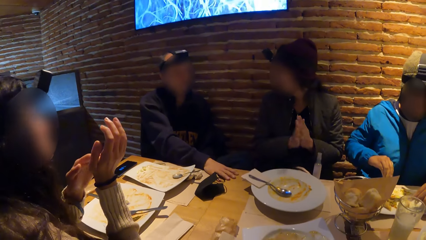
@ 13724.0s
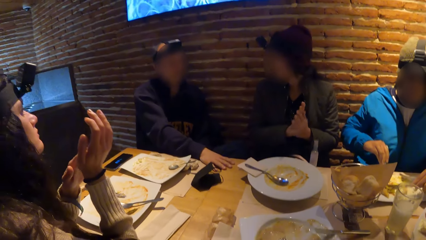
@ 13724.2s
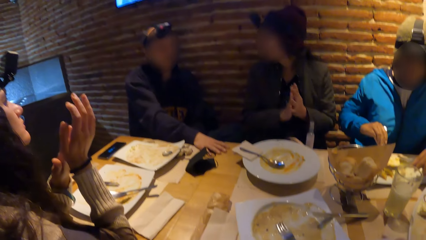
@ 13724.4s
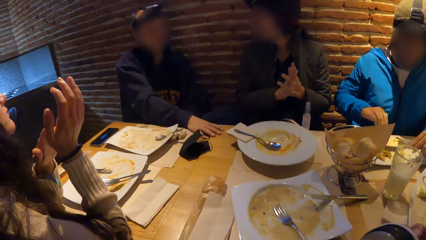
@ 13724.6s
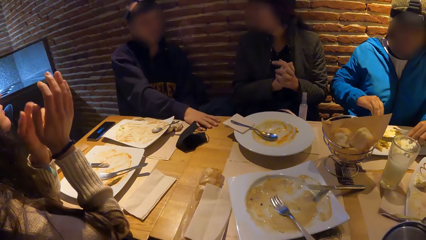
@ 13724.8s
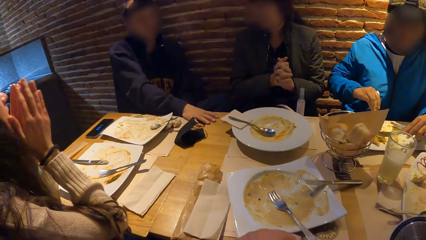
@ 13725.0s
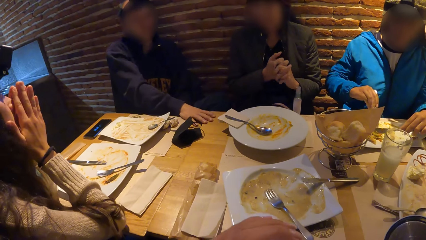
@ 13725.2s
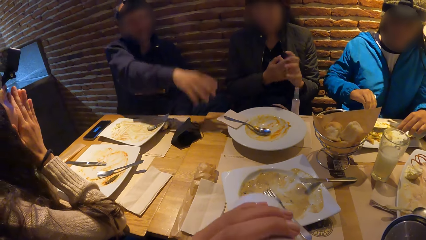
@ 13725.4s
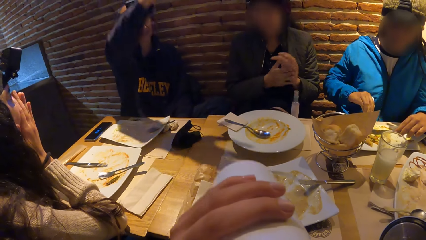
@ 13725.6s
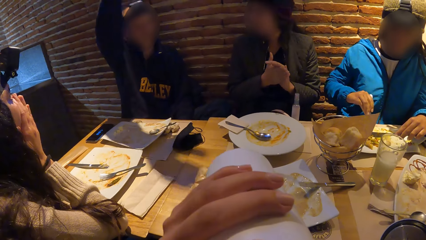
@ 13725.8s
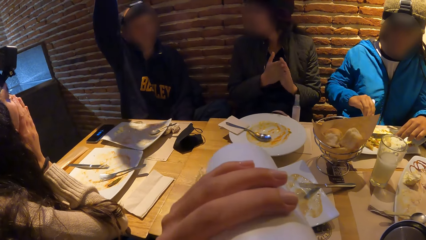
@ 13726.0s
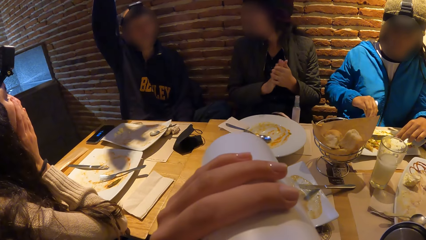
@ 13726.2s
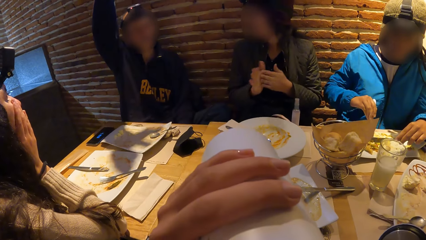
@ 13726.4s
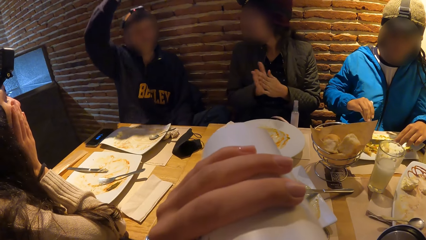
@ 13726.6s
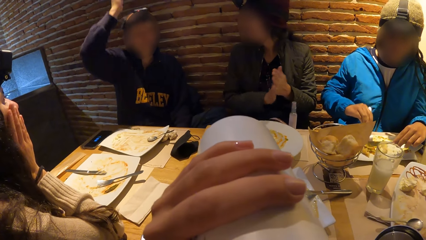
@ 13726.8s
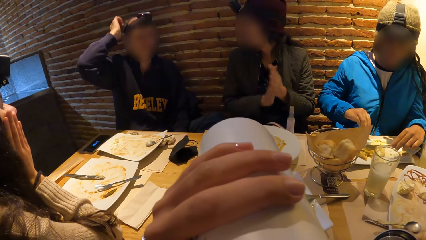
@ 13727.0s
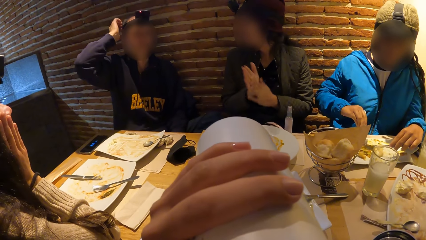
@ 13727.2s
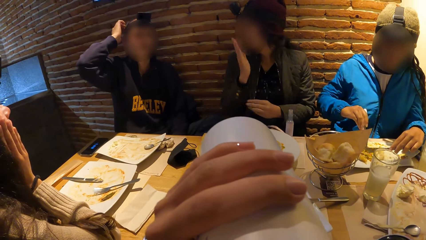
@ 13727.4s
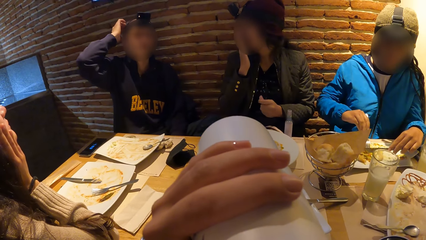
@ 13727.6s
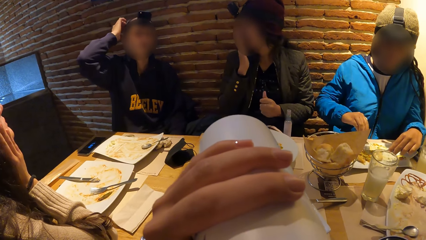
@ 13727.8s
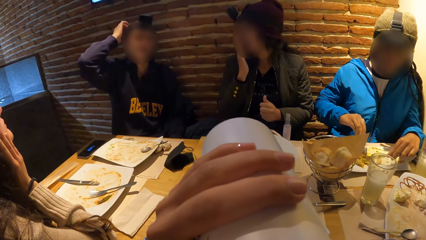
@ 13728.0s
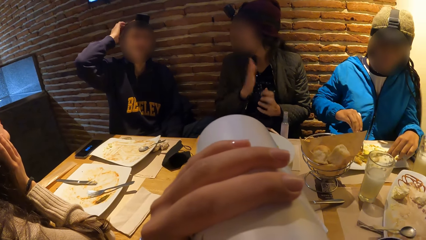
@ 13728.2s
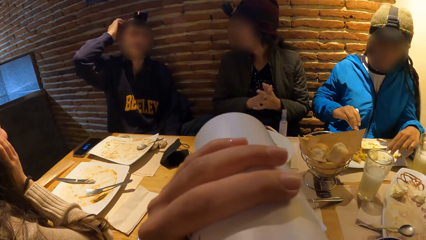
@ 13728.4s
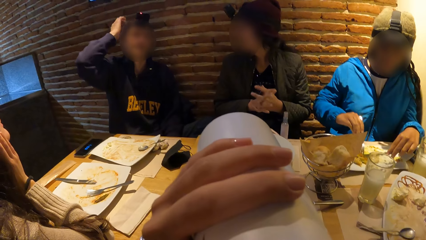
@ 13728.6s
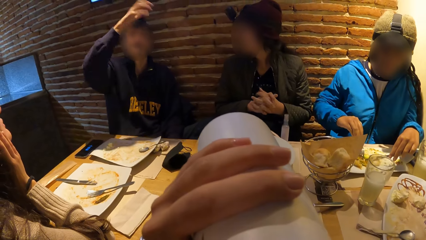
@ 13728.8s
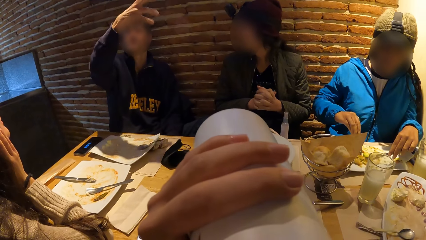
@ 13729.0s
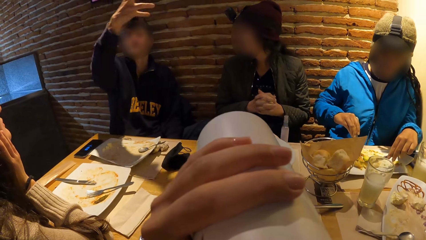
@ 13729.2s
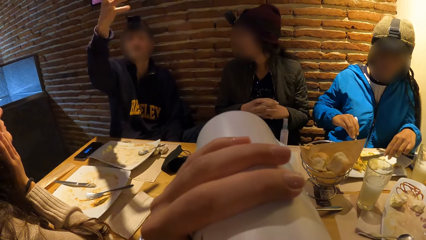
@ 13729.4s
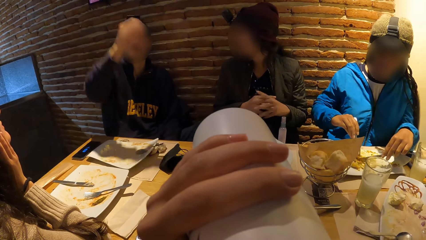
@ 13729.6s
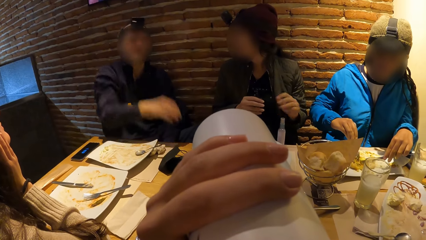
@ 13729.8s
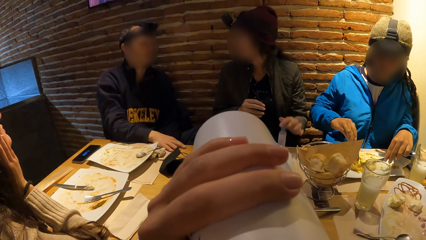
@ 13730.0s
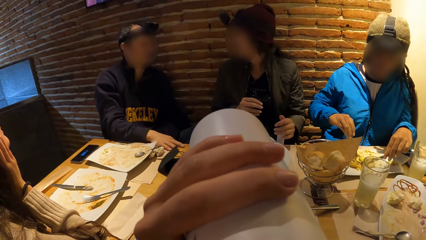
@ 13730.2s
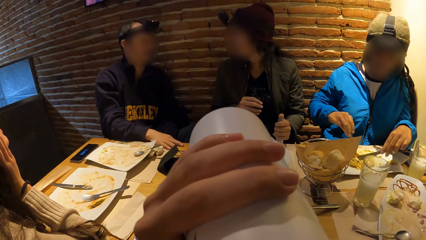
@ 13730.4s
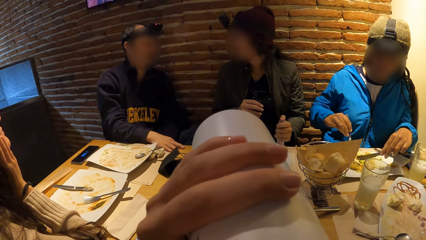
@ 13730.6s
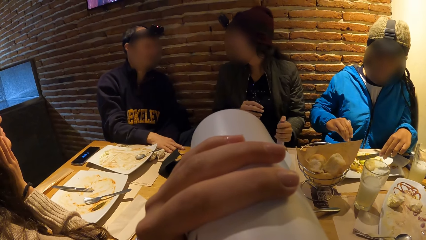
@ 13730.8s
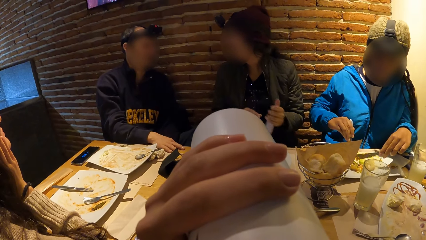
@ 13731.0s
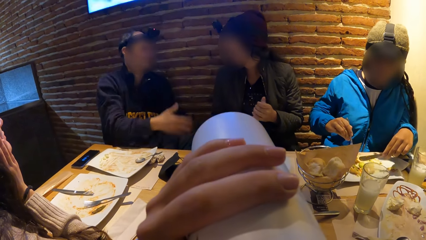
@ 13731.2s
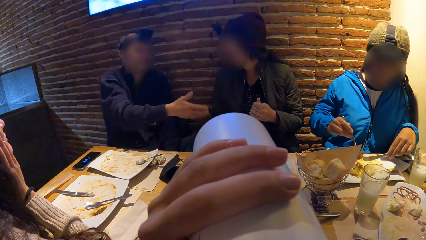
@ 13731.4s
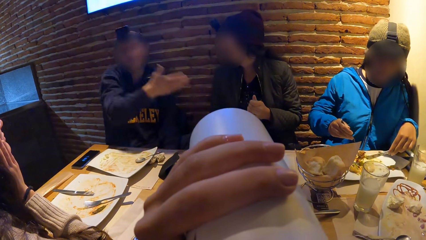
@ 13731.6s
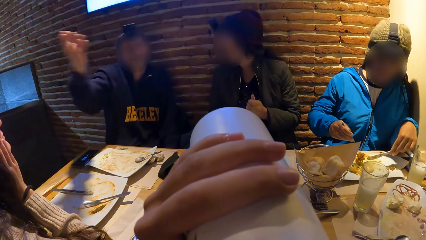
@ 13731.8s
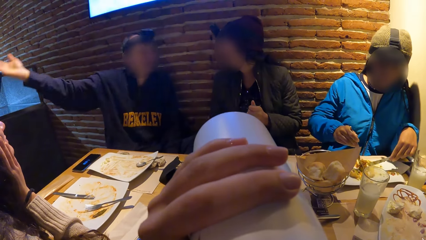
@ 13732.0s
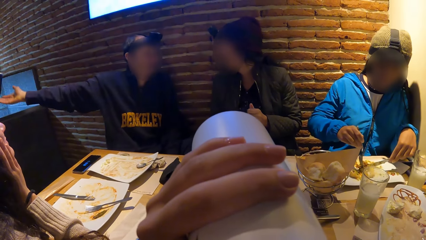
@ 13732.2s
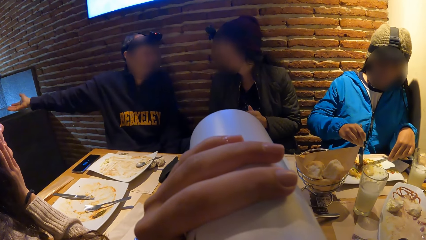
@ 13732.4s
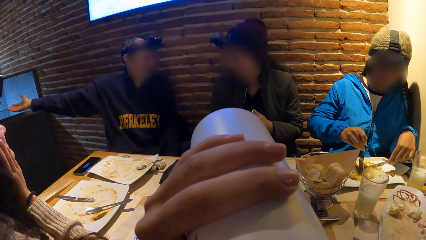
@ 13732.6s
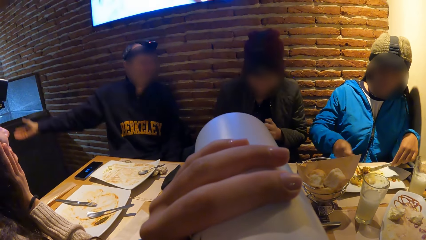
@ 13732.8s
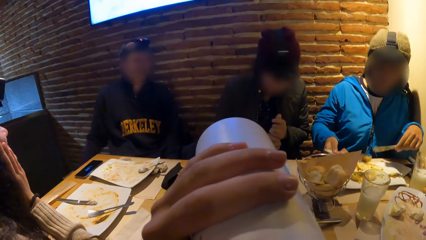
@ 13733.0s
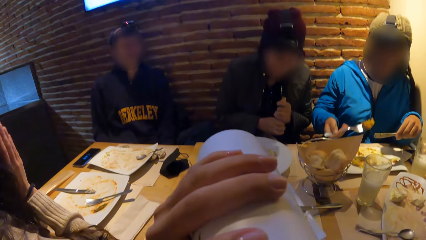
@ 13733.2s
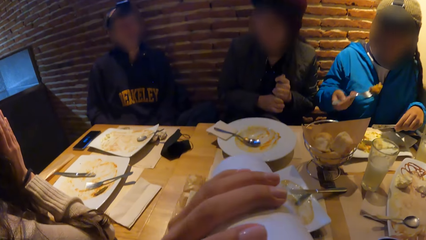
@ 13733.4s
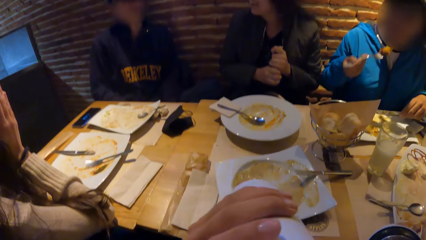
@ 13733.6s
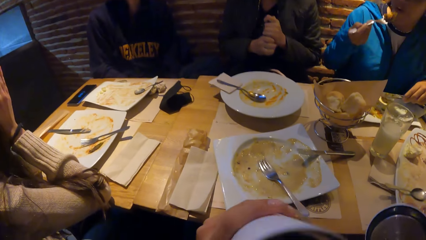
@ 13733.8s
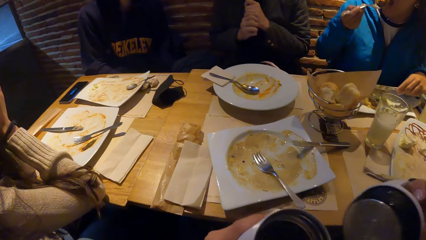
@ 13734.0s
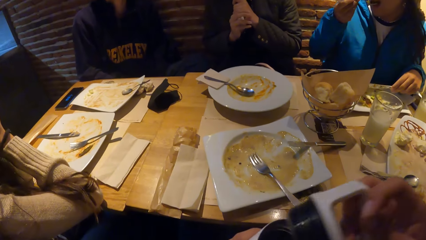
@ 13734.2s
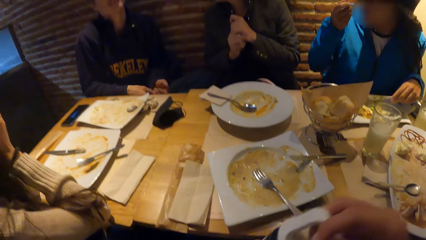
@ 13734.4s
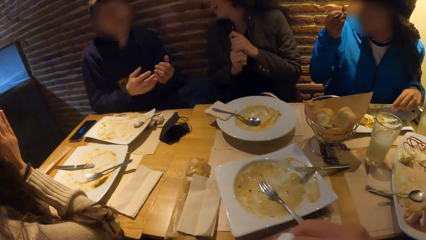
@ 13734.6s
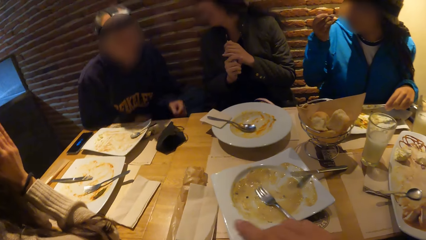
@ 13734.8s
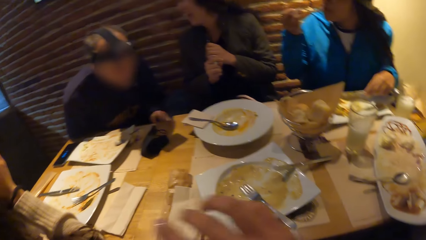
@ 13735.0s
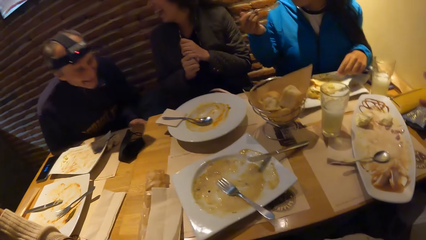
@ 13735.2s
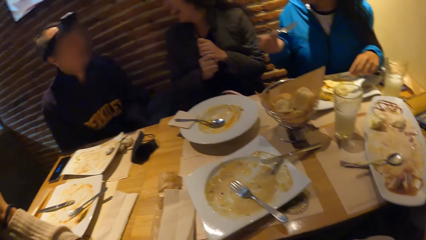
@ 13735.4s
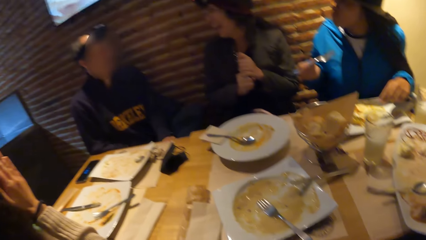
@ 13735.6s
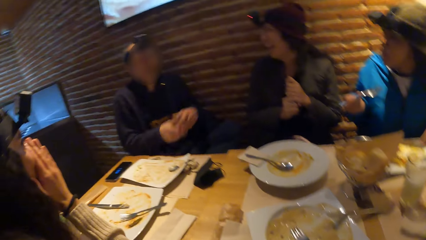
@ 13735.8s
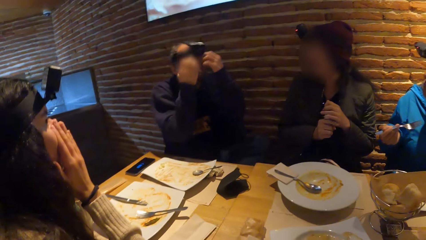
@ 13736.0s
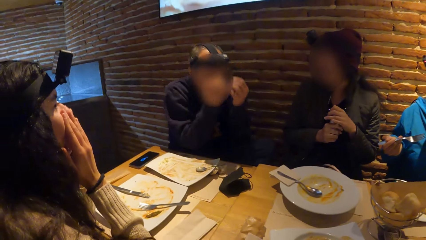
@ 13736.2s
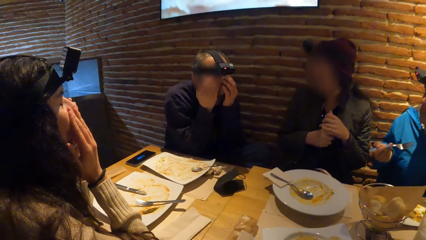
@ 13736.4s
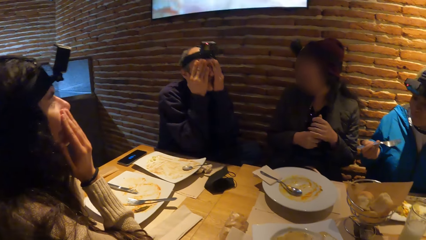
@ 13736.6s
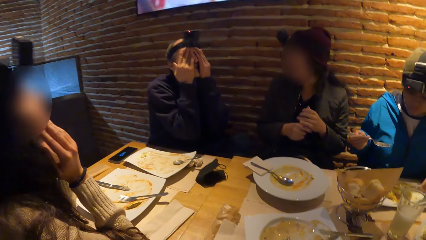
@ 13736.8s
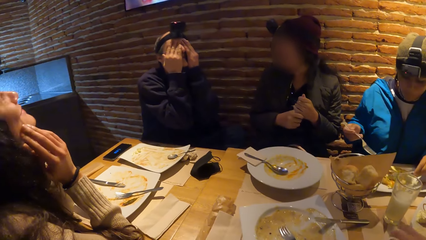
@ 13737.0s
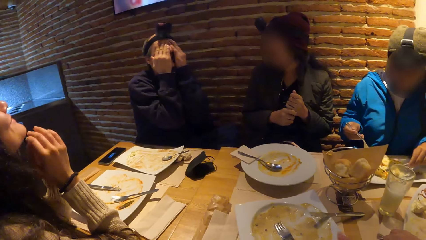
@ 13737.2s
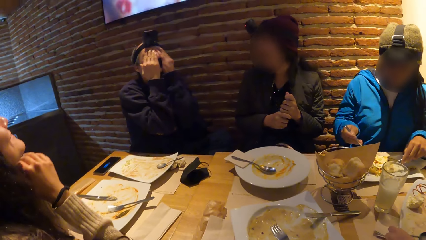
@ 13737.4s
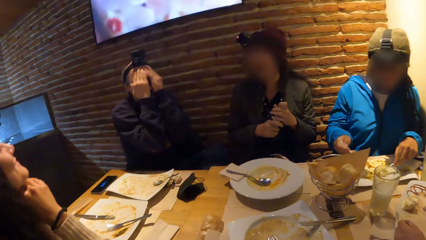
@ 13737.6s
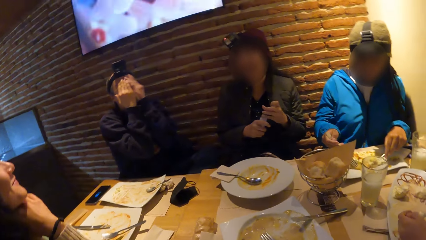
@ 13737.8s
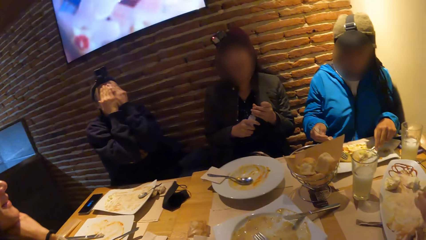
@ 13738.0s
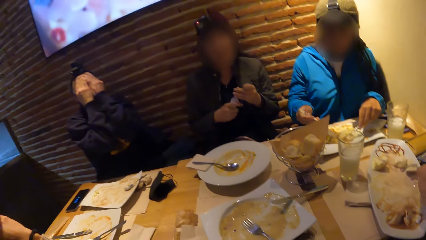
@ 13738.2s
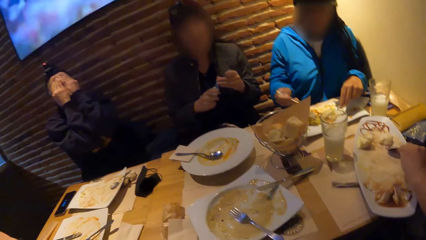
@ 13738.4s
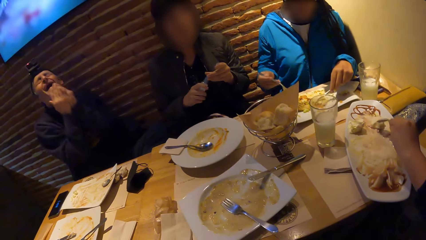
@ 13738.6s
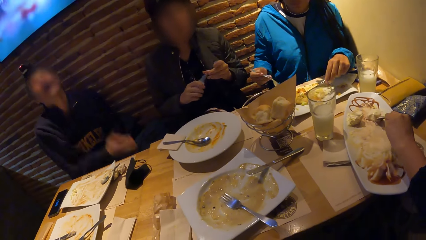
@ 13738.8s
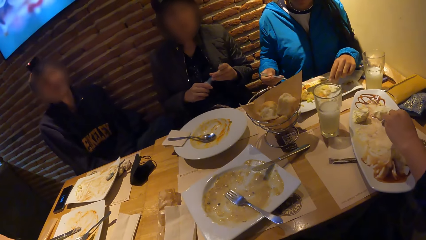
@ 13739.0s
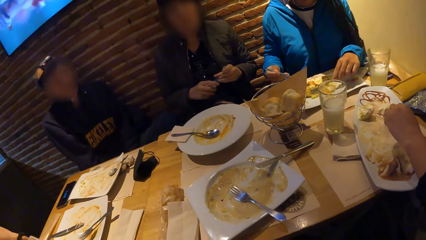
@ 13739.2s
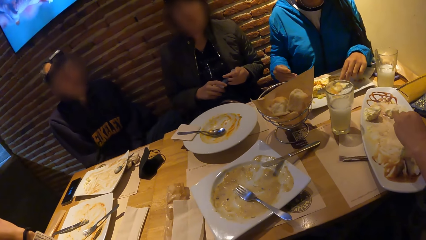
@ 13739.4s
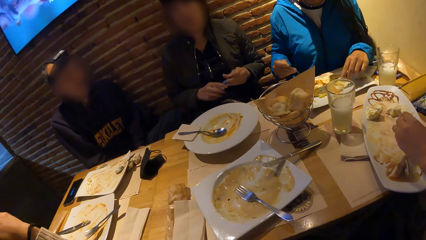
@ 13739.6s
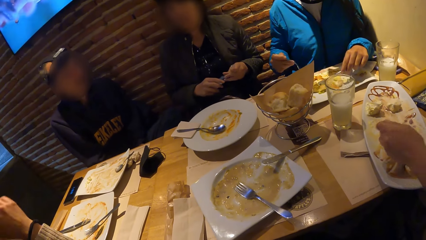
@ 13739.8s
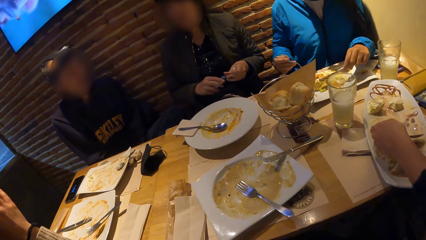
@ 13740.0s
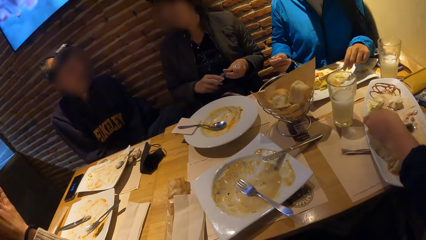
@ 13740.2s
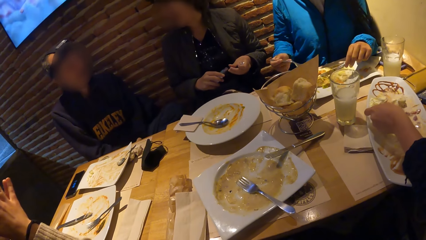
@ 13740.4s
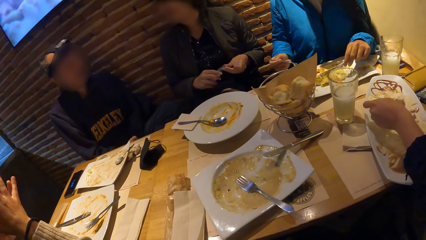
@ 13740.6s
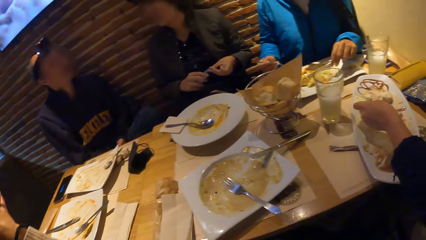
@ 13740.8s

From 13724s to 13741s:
The camera wearer raises a white cup to his mouth with his left hand. He drinks. He looks around.
